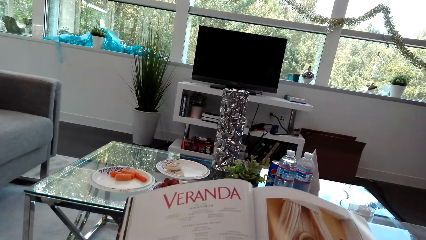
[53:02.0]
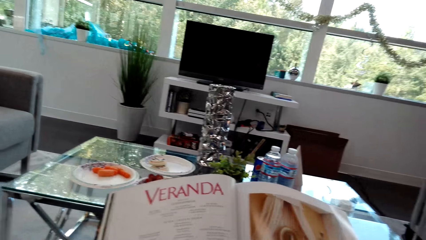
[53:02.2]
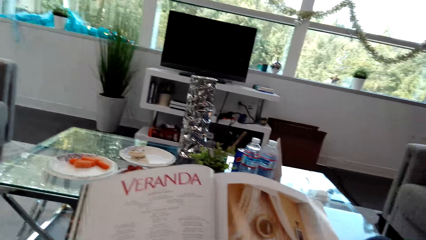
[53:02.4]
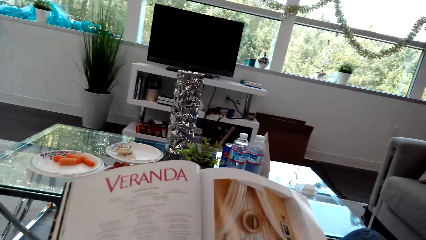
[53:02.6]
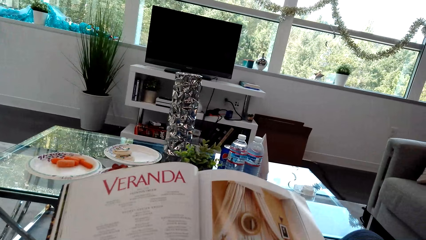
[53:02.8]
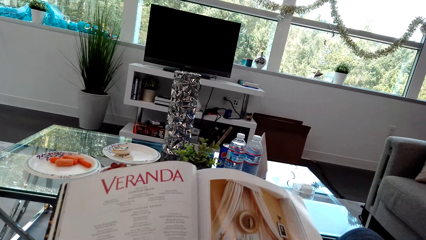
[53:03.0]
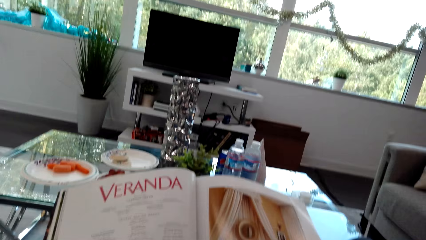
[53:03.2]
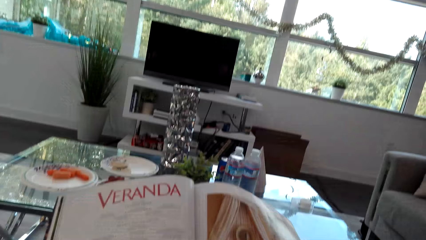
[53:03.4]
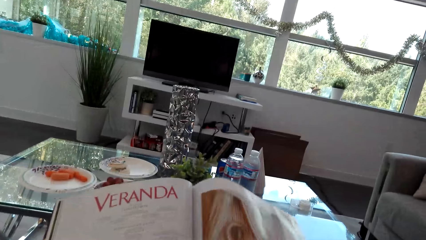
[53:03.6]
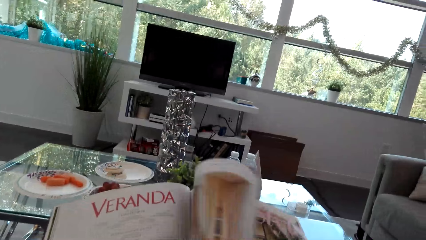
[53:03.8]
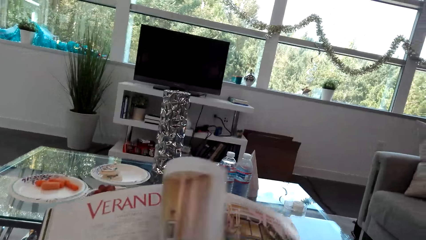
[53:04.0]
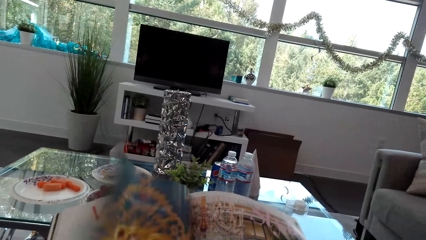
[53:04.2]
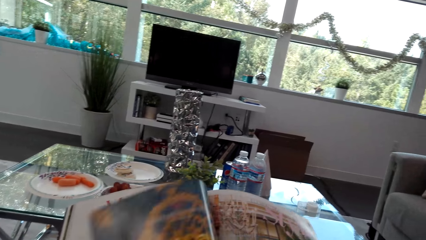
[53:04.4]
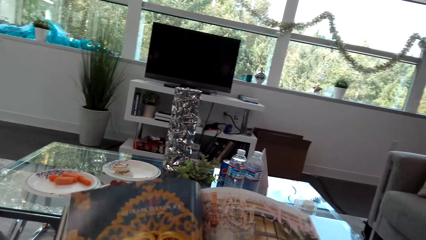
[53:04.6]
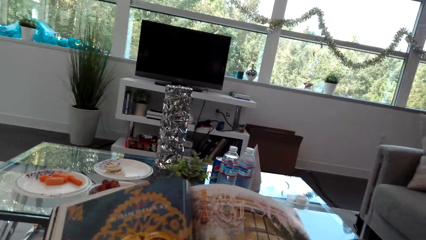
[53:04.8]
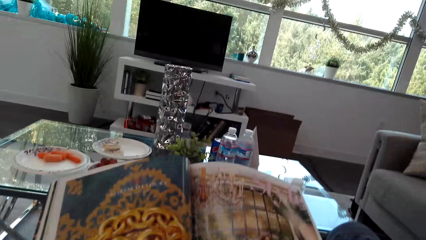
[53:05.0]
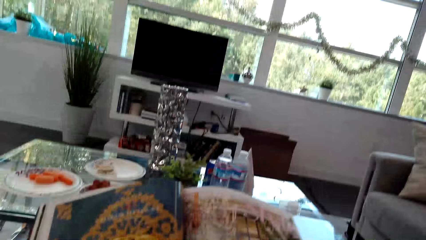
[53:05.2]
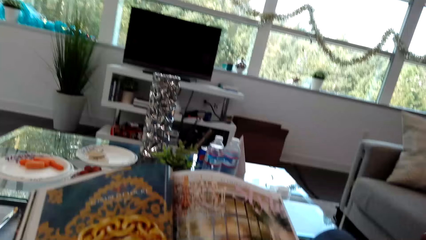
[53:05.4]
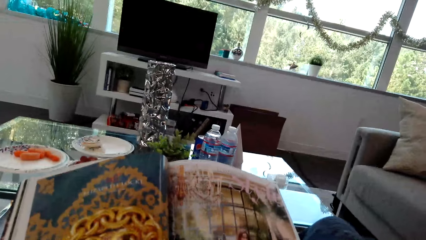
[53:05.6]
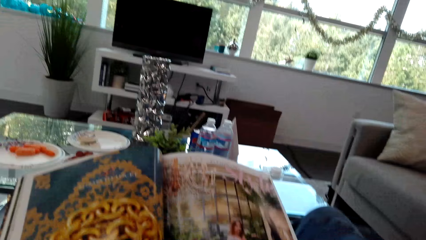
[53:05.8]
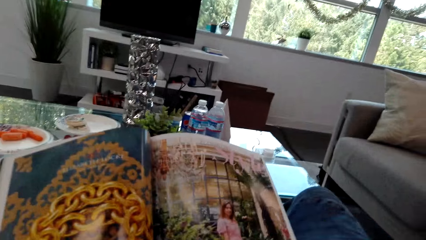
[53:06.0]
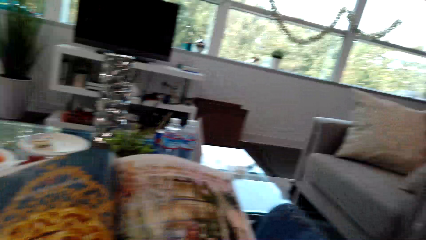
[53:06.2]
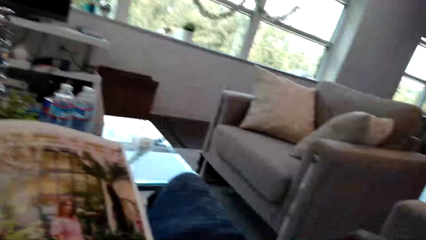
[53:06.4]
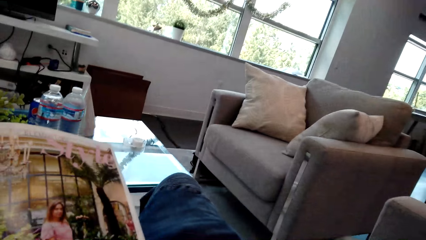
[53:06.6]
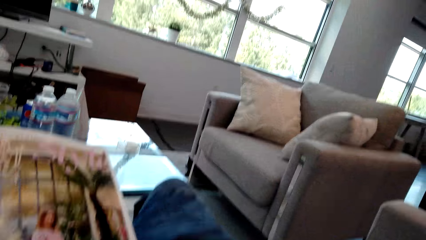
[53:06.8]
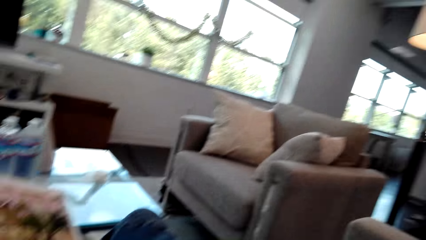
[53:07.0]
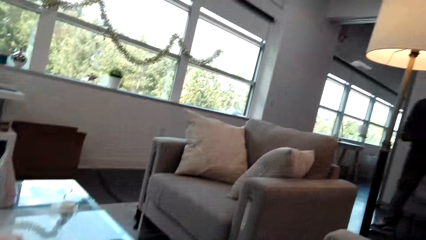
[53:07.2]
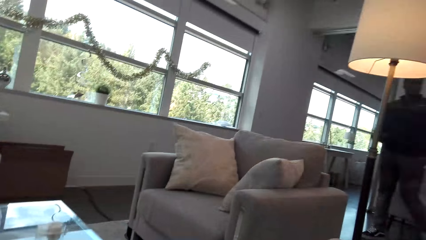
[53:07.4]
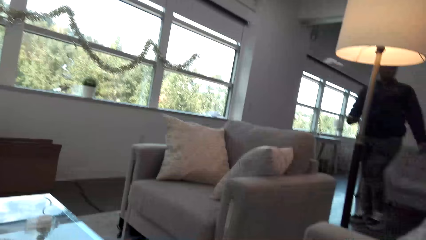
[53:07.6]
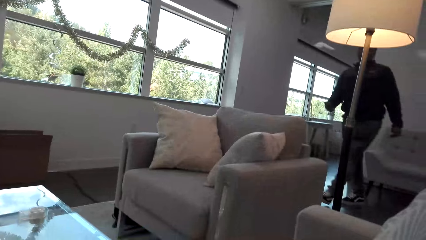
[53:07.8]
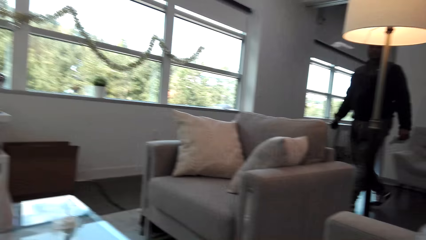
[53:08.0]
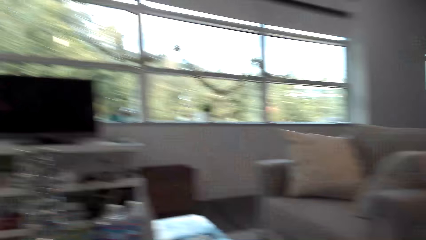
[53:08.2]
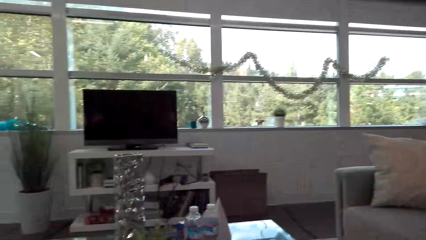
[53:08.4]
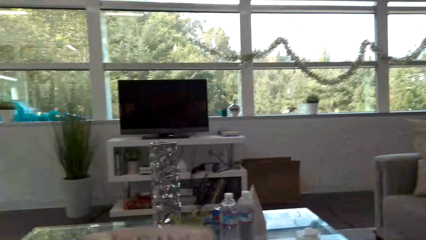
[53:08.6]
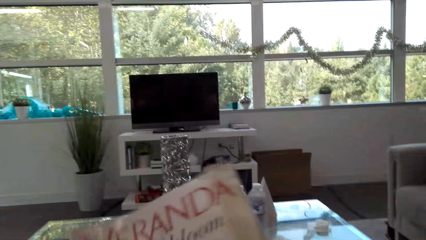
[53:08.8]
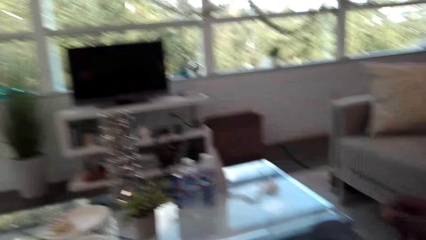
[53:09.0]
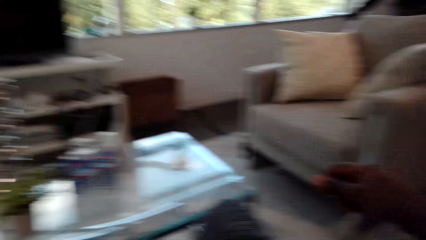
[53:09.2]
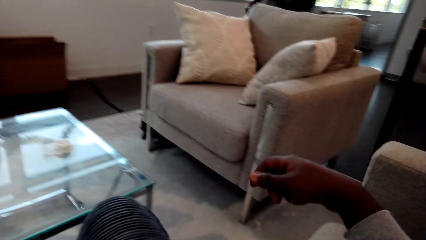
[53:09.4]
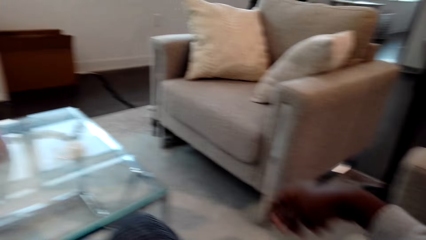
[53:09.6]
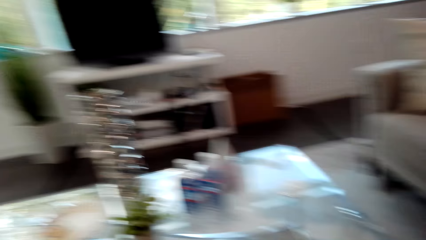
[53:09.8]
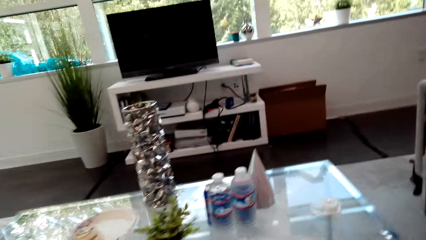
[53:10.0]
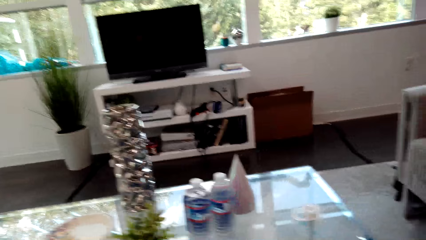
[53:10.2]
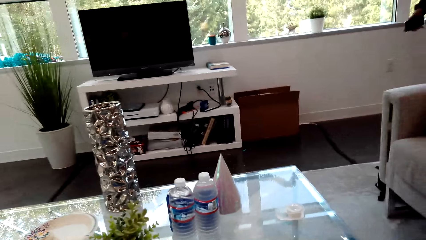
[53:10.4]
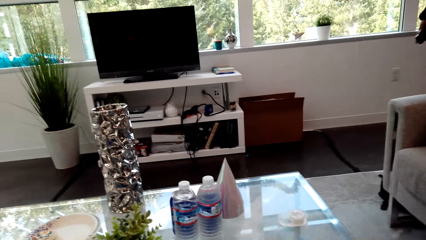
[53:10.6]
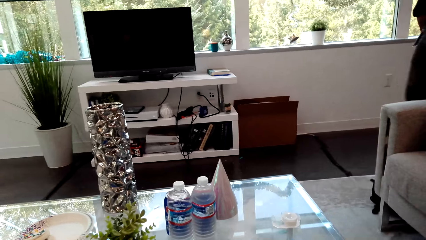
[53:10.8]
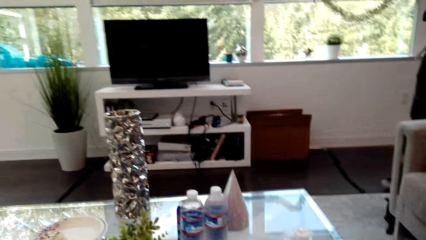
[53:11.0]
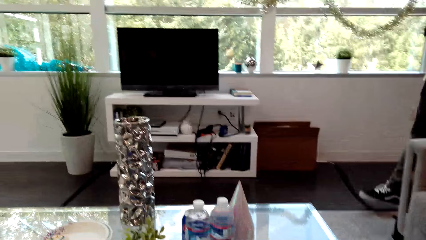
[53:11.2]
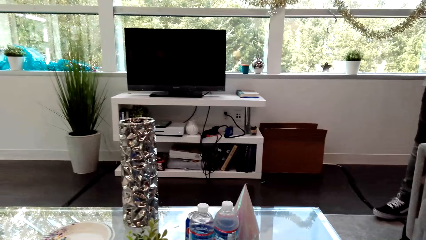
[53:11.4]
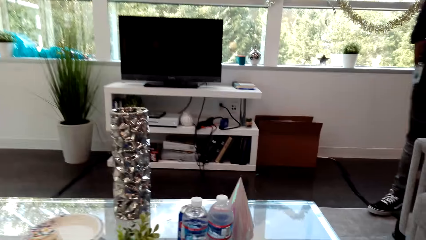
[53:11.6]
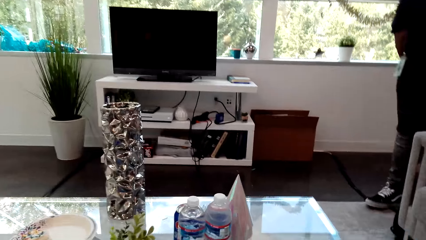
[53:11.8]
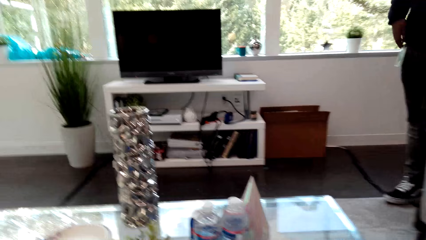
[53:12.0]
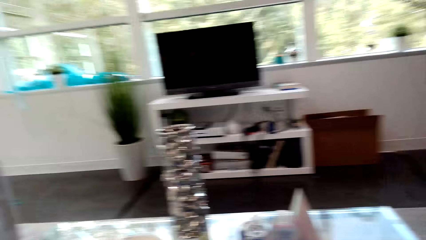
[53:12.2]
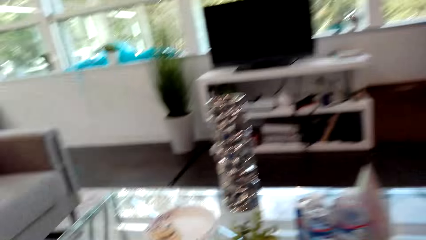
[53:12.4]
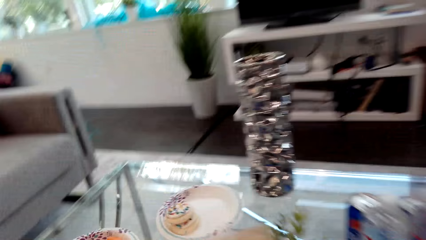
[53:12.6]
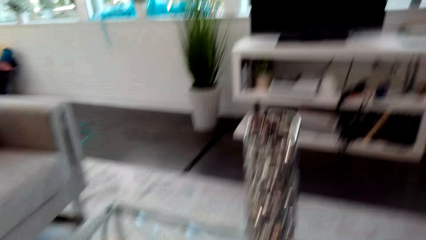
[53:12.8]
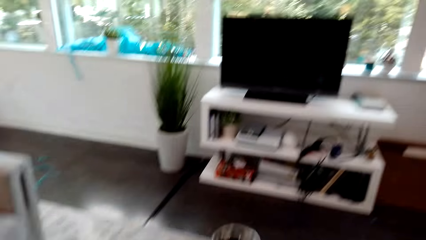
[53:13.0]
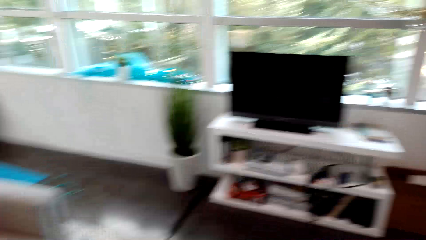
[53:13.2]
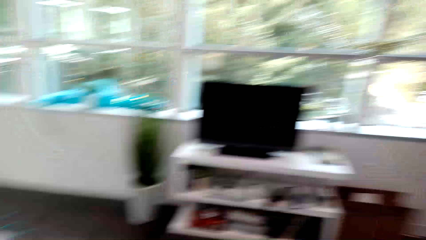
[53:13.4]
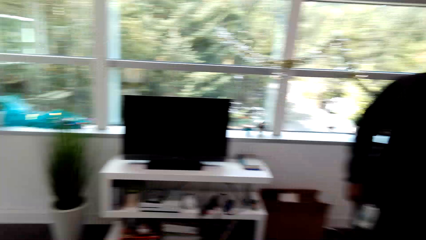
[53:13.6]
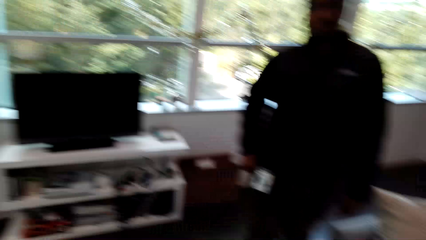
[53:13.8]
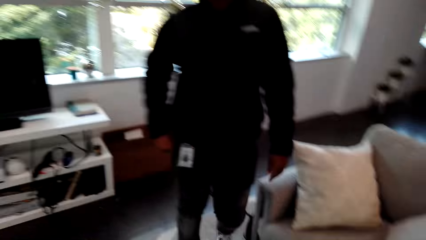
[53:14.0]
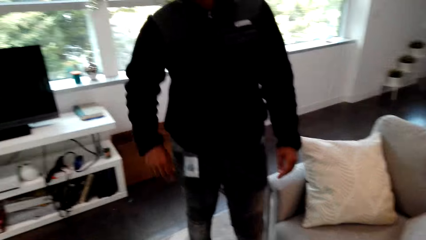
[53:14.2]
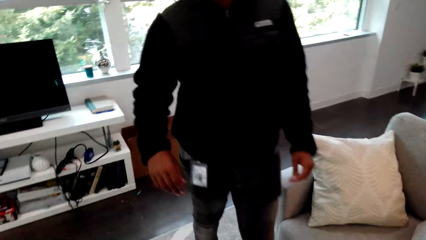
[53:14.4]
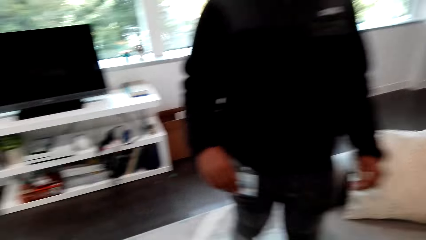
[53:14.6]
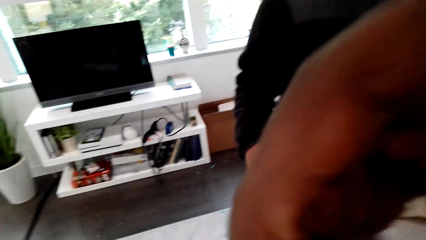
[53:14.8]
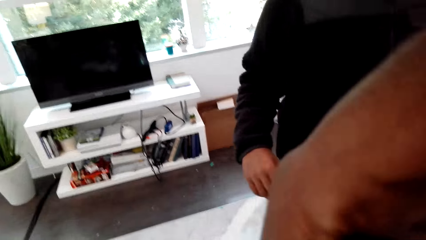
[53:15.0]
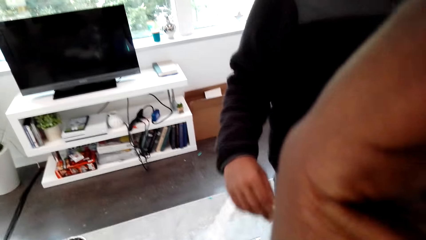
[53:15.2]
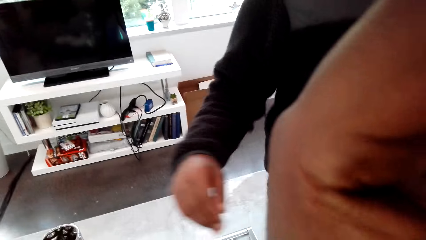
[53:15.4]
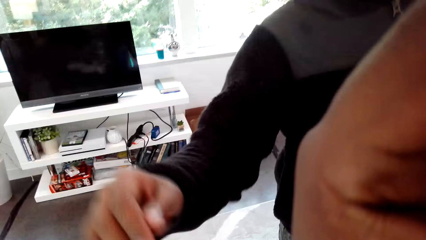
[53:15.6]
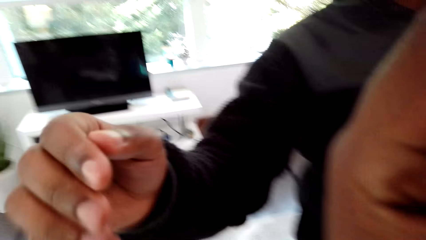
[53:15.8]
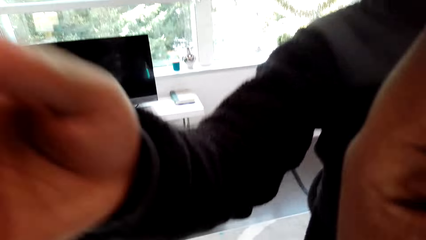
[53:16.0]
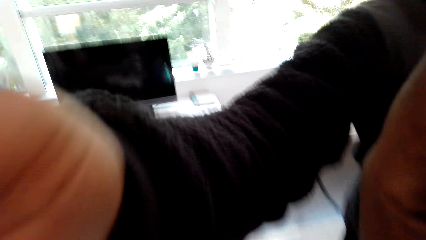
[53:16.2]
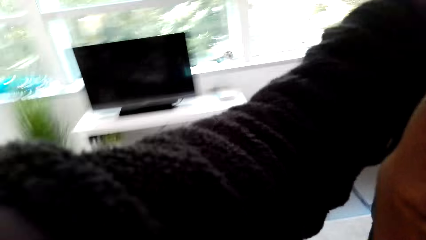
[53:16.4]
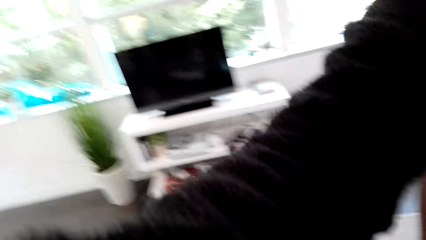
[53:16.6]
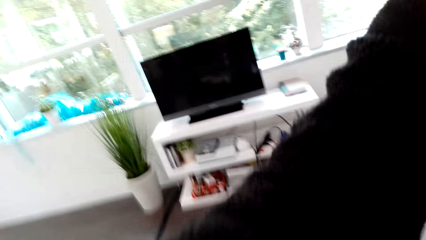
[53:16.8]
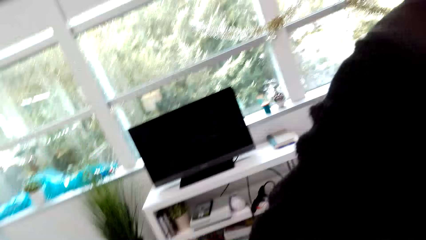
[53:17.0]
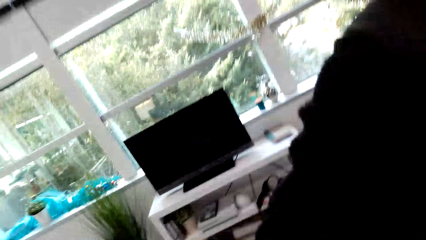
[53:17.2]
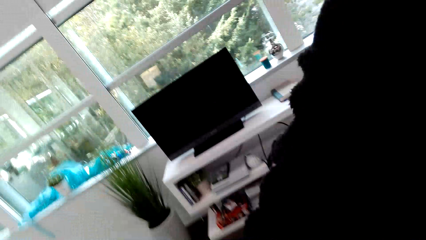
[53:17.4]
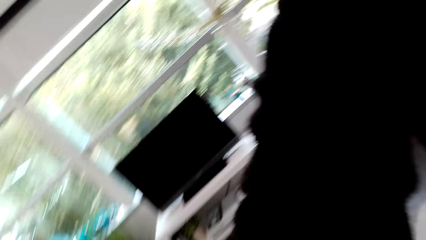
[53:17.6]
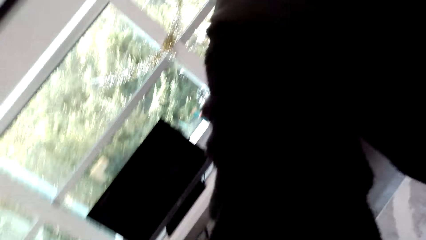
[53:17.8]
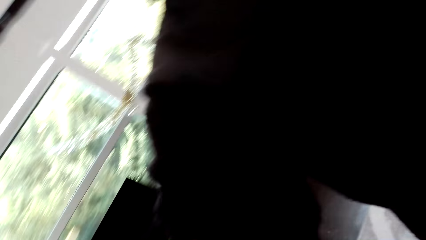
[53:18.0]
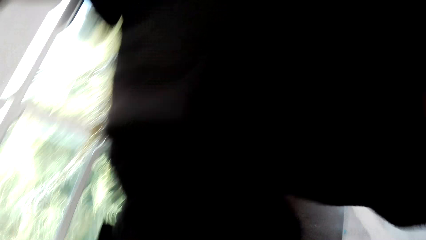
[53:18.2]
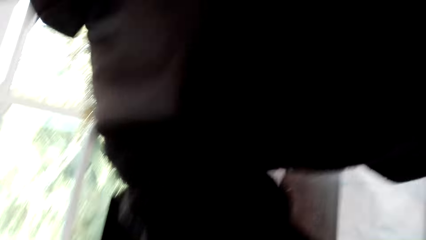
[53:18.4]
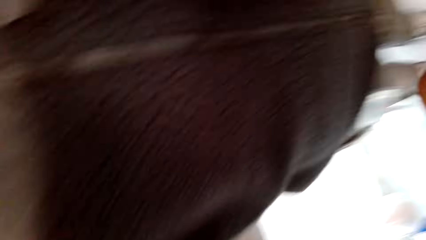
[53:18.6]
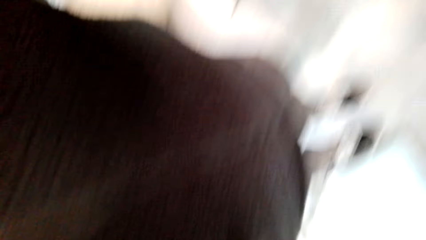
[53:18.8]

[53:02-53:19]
The camera wearer peruses a book. They read the book. They converse with a man. They rub the face. The man adjusts the camera wearer's camera.
